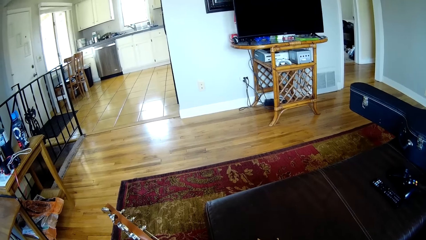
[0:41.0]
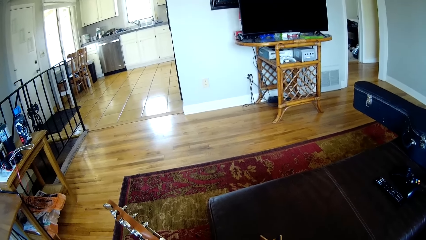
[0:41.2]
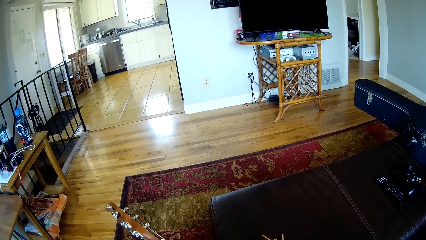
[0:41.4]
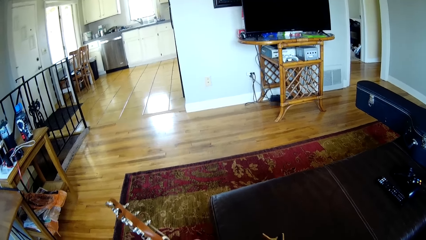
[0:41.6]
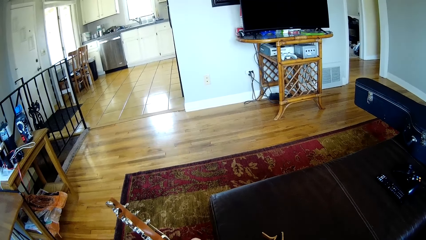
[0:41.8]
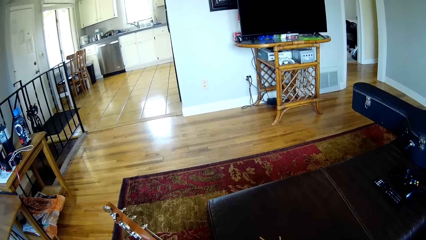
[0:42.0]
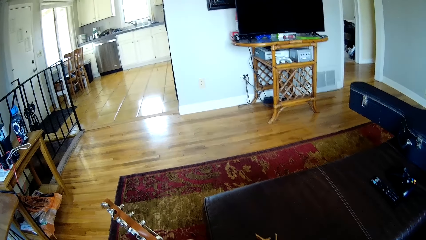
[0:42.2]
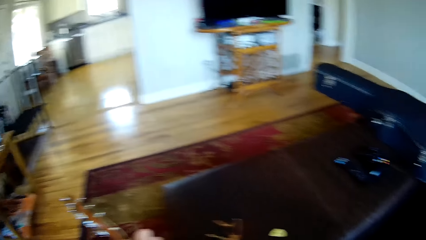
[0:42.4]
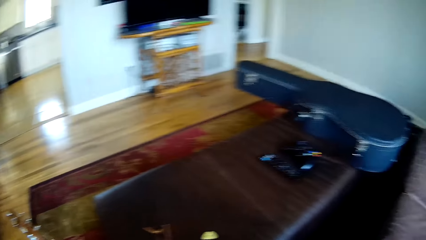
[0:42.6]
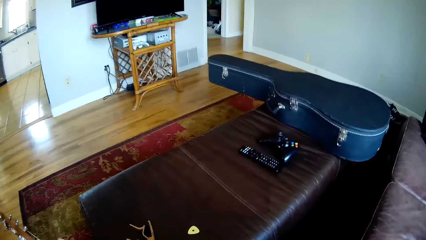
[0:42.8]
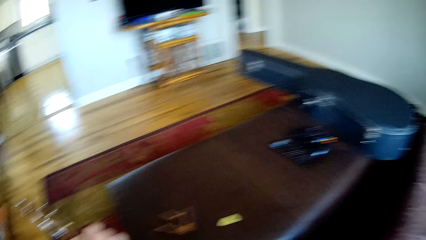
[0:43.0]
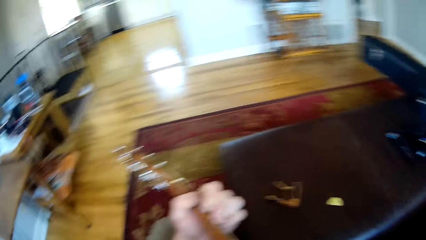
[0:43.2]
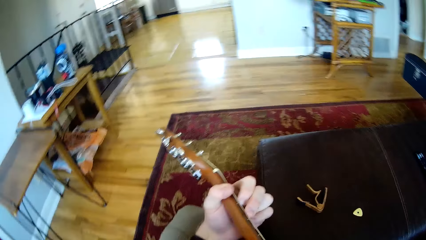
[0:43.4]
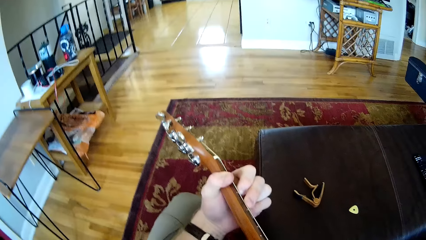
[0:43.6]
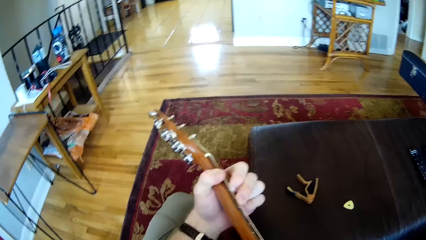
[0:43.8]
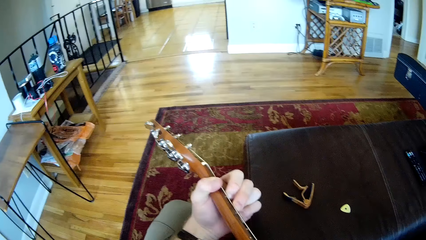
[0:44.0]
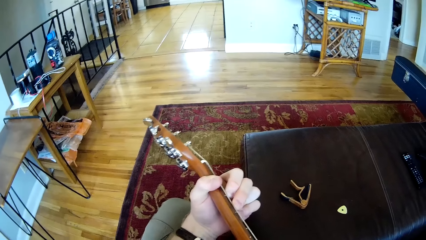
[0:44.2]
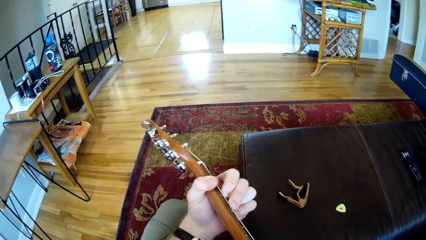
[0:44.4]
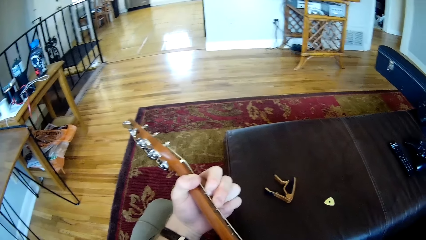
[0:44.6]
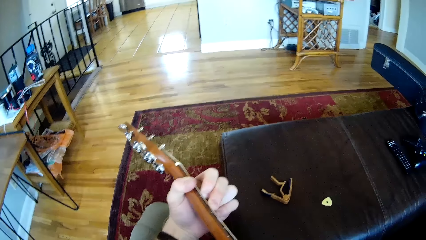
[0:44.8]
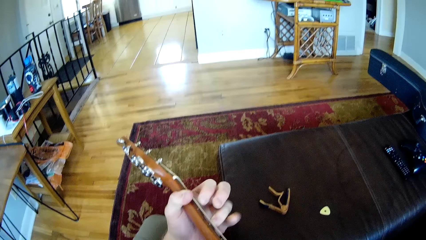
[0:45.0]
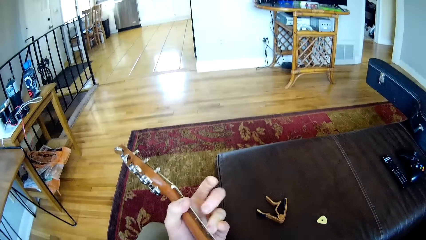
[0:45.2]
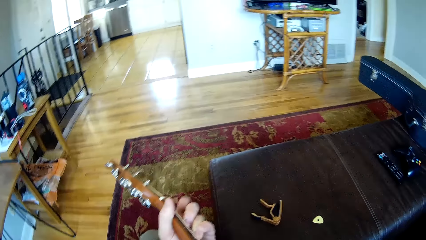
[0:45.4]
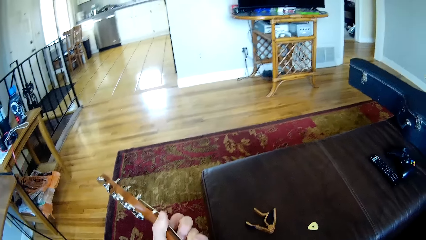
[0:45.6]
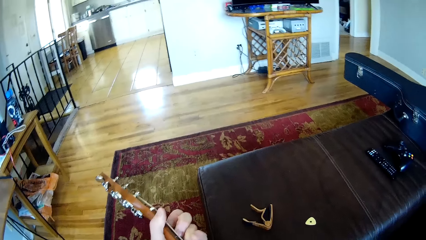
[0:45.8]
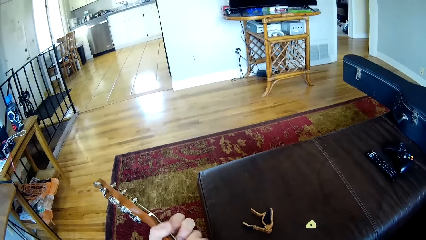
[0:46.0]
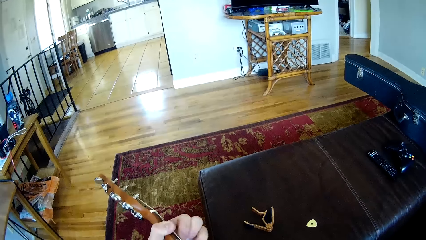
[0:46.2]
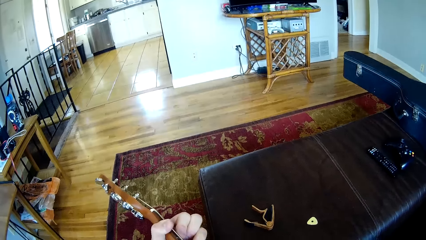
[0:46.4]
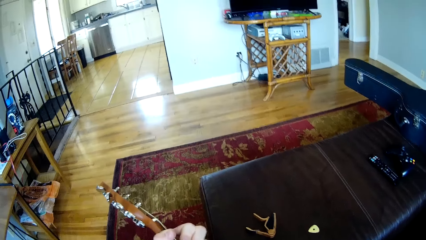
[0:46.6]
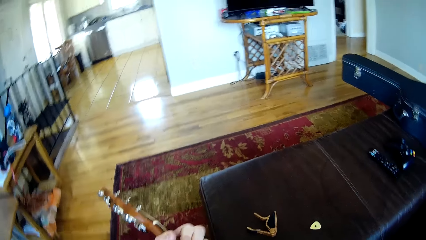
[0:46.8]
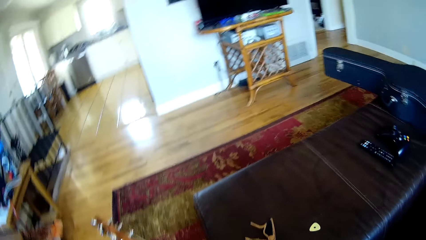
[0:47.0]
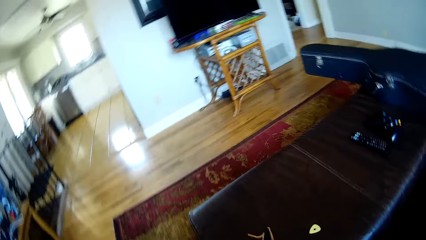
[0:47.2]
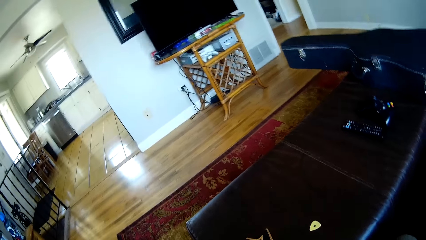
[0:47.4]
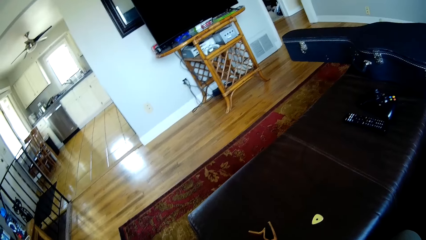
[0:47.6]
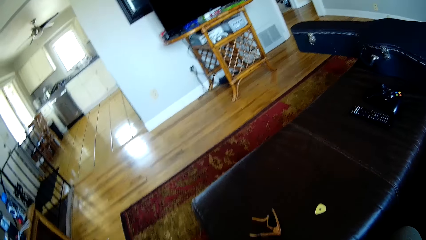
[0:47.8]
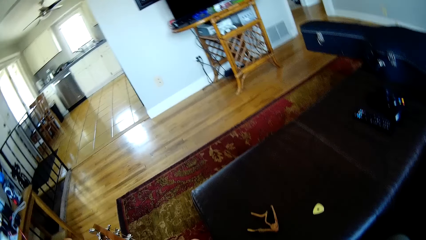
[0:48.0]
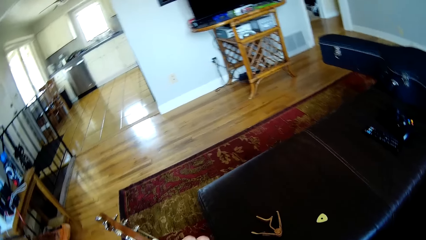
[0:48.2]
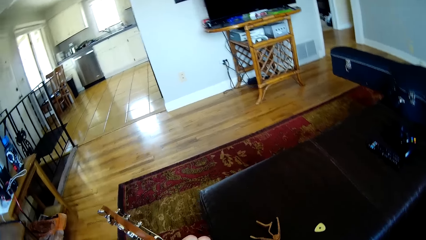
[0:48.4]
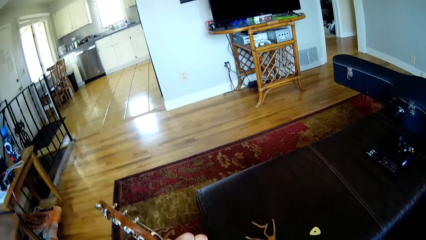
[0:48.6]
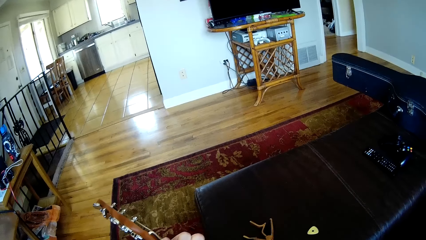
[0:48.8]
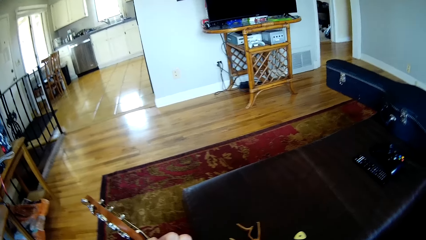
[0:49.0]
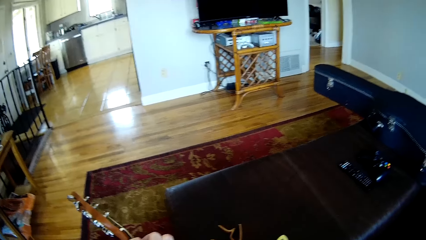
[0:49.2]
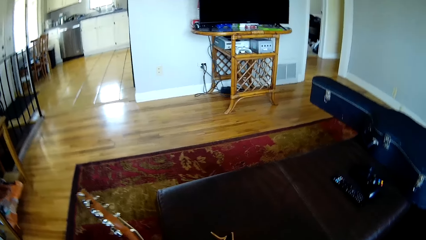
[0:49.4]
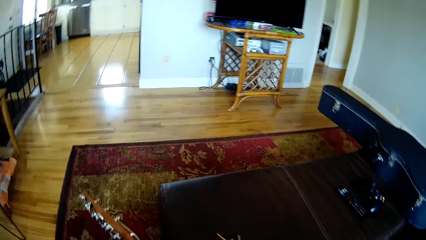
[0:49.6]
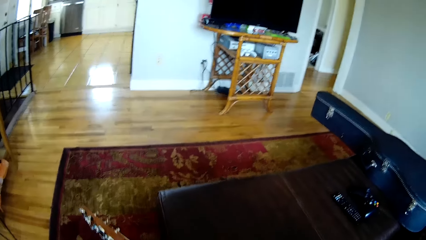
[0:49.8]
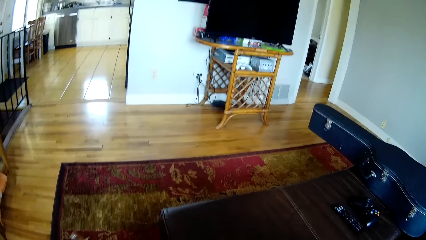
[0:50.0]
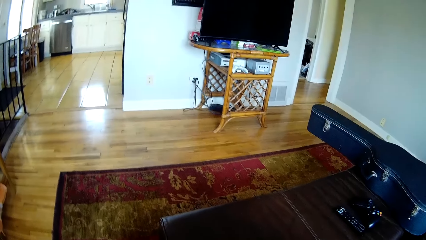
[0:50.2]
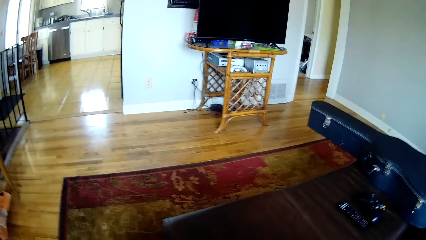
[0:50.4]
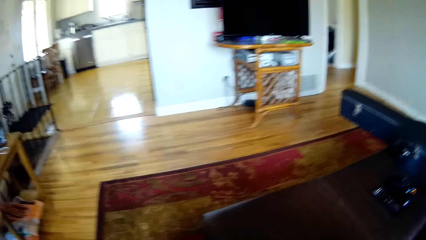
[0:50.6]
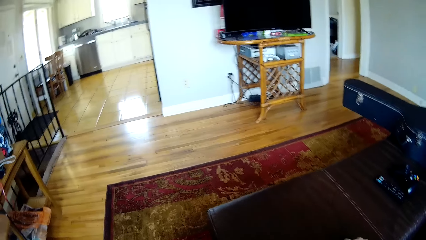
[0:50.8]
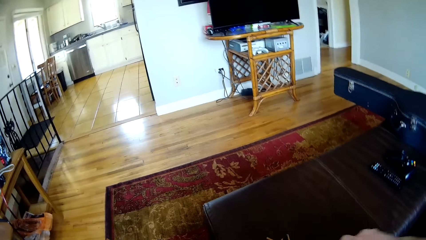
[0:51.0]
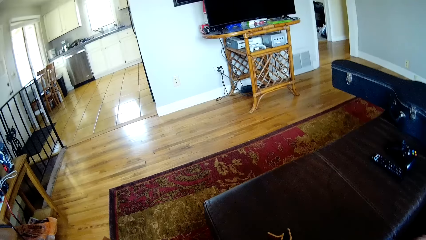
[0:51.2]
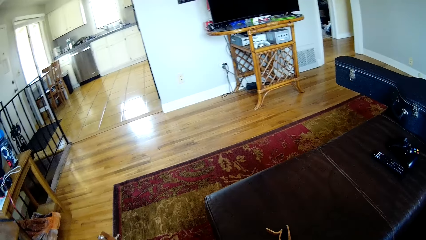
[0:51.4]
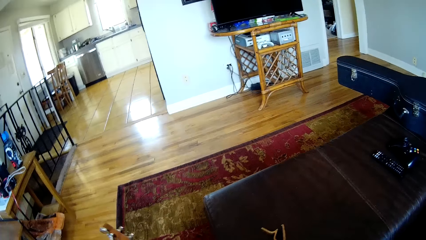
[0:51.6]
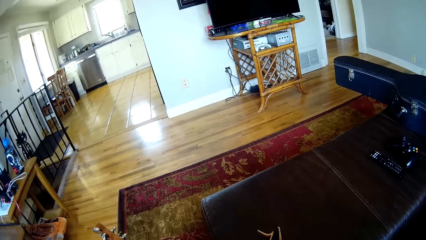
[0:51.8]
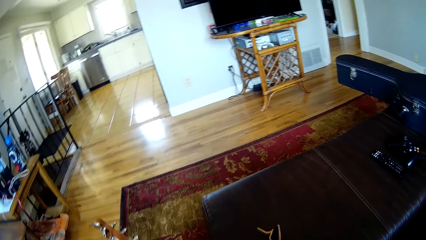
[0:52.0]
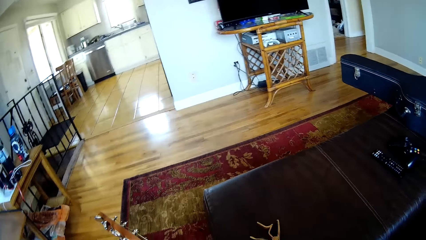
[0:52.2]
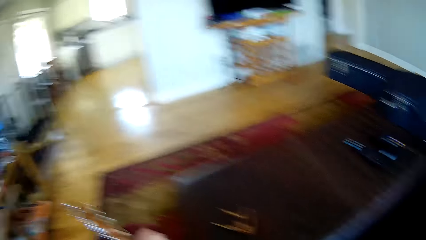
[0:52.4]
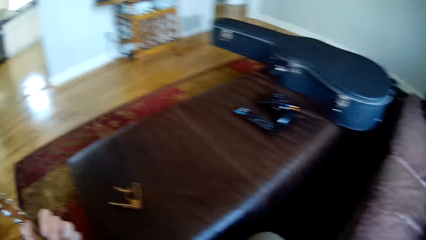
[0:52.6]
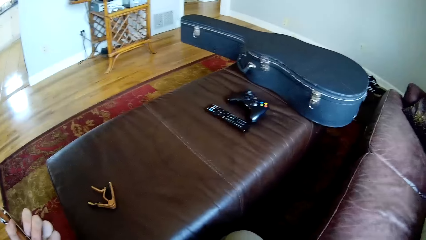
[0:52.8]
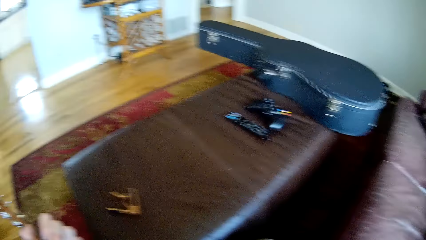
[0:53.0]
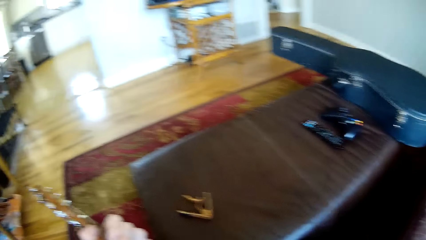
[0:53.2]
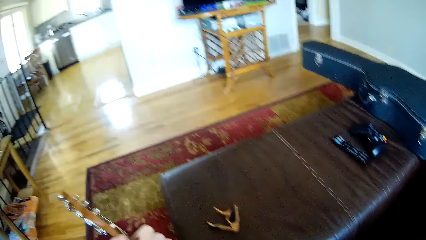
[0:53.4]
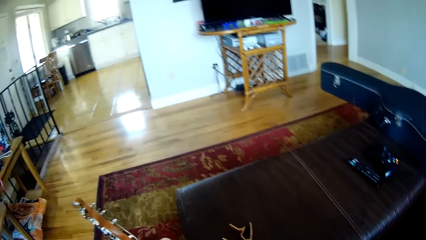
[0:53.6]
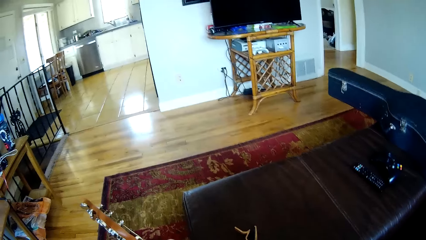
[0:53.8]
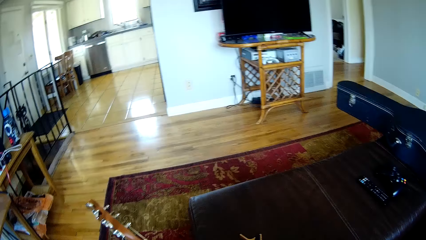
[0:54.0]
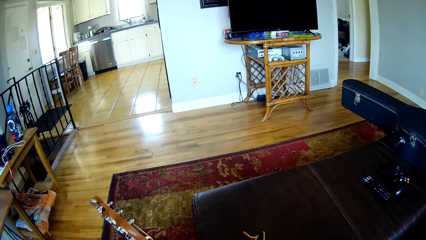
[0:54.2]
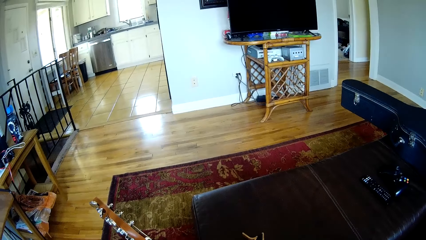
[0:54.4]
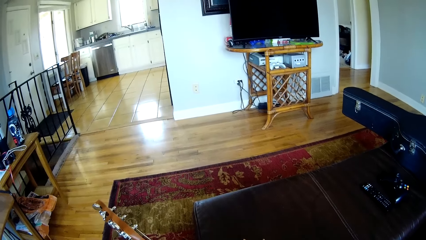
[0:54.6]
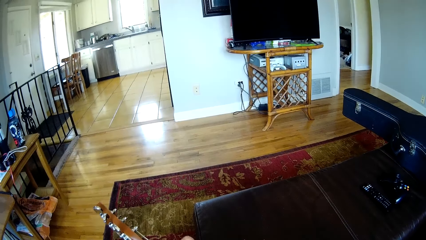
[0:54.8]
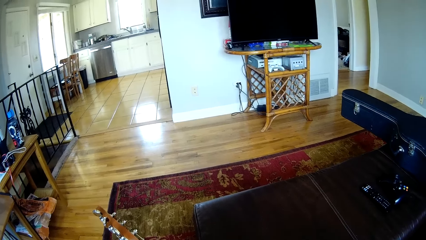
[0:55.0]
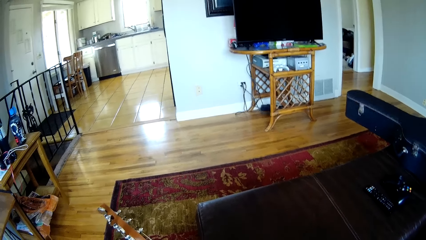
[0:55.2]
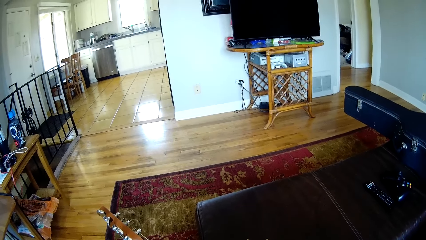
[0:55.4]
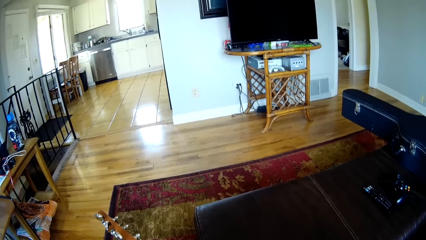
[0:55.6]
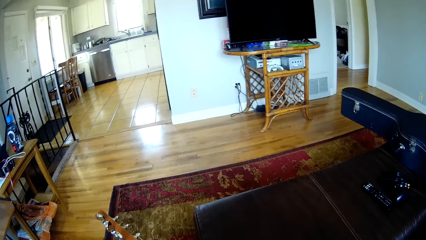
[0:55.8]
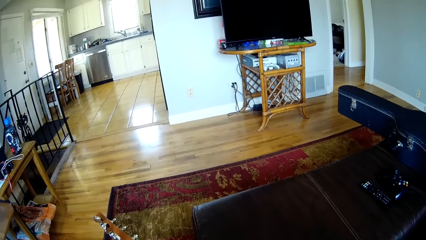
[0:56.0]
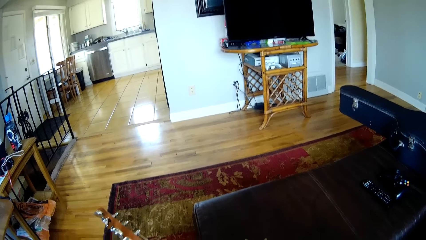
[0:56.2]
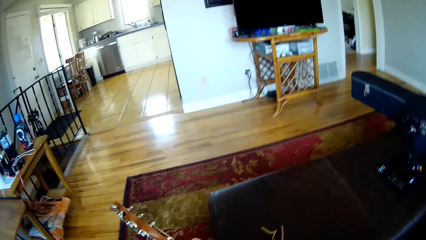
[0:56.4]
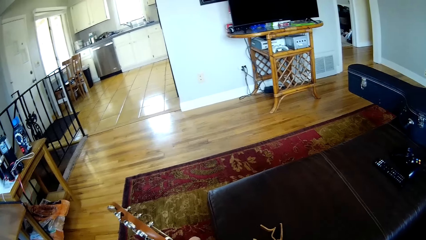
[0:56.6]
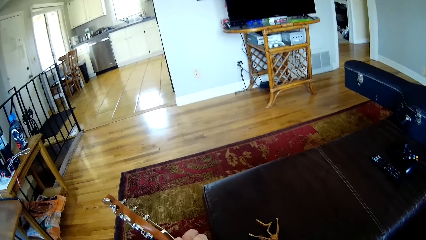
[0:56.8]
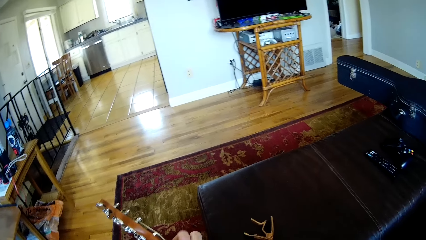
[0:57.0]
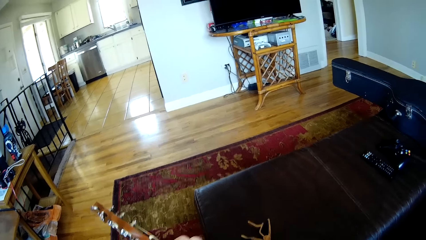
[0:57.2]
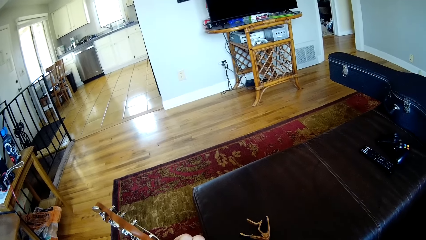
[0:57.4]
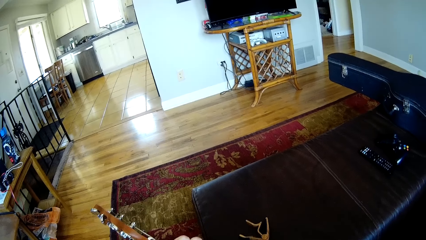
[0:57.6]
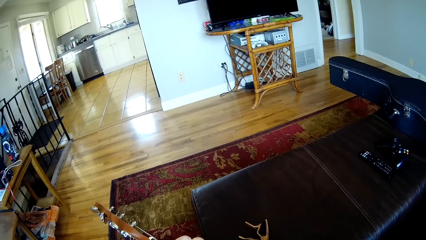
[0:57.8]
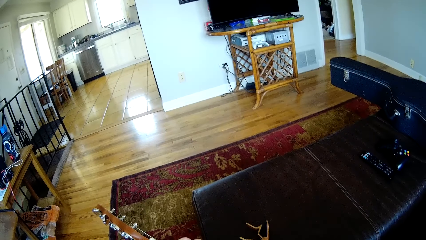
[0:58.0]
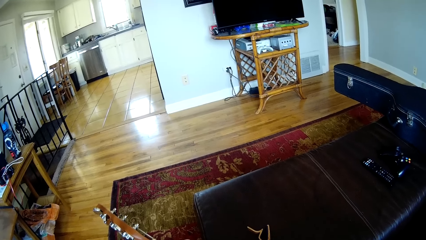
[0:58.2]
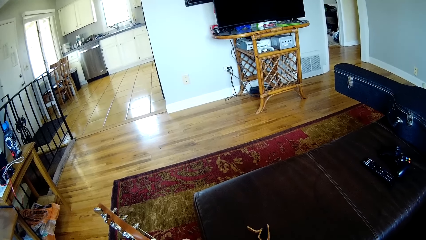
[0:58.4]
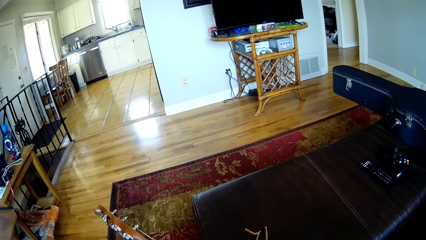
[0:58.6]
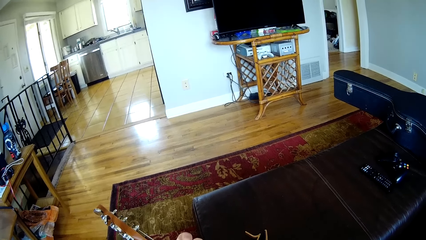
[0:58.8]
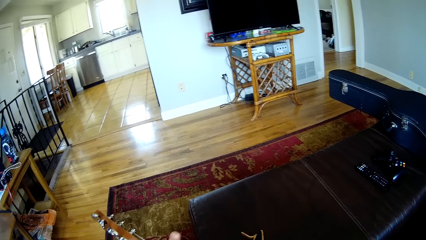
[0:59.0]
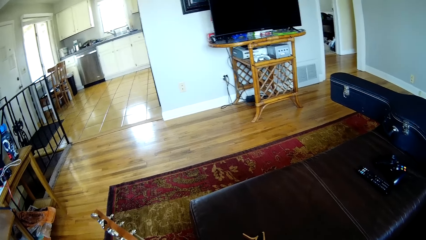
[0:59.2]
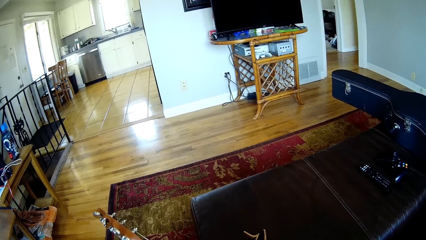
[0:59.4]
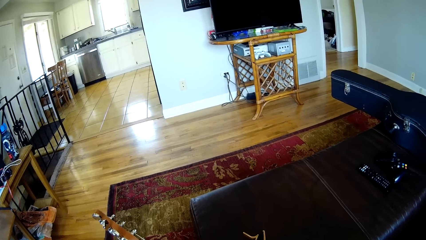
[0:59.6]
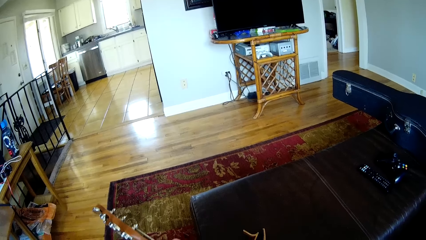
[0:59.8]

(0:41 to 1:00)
The camera wearer holds the guitar. He picks up a guitar pick on the table with his right hand. He touches the guitar in his left hand with the guitar pick in his right hand.
